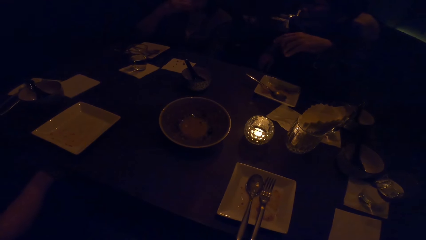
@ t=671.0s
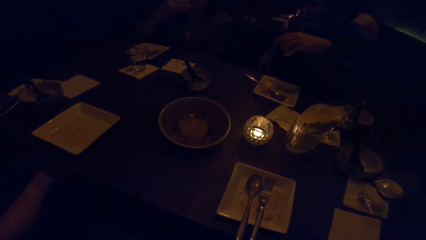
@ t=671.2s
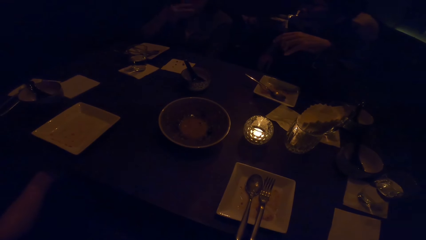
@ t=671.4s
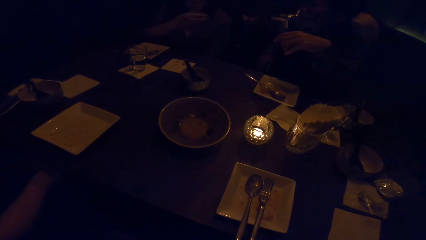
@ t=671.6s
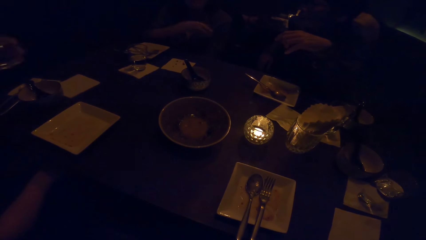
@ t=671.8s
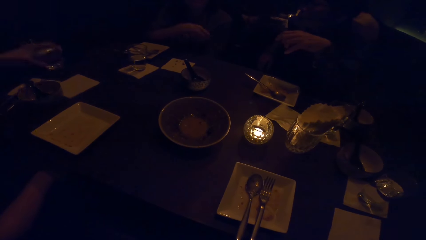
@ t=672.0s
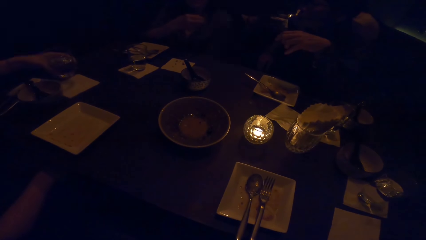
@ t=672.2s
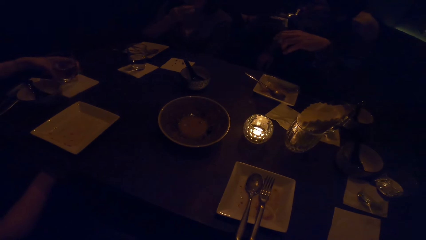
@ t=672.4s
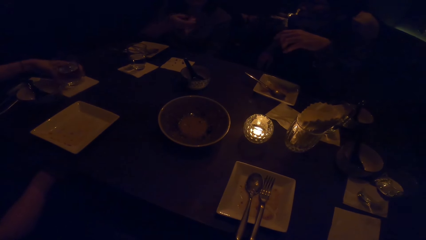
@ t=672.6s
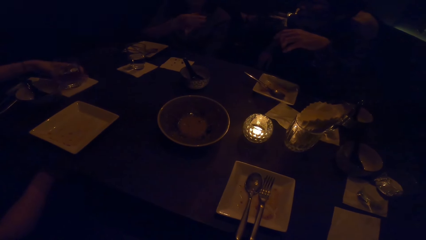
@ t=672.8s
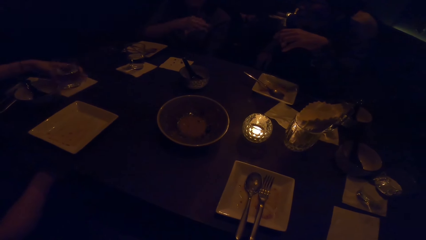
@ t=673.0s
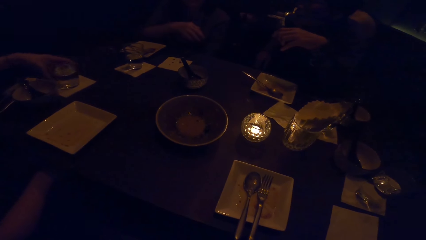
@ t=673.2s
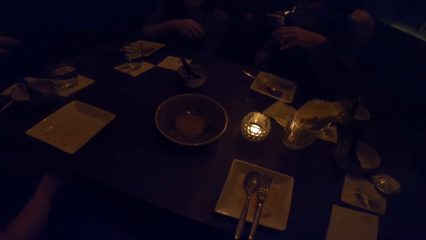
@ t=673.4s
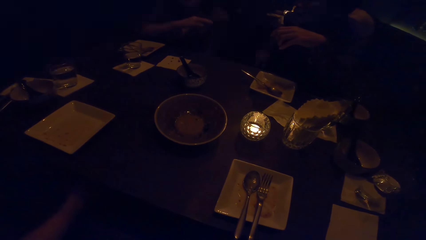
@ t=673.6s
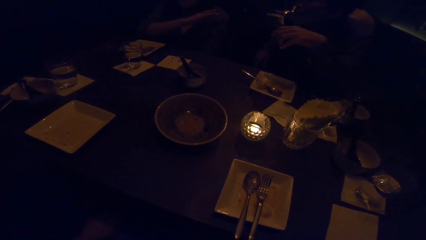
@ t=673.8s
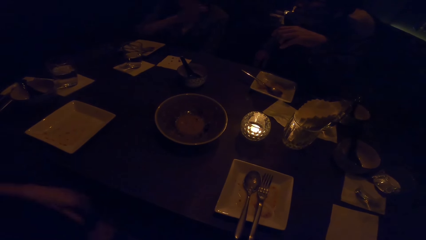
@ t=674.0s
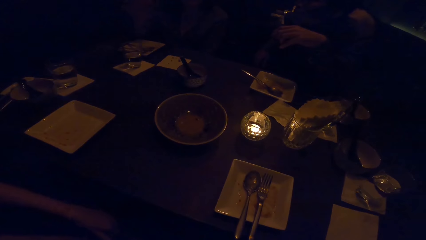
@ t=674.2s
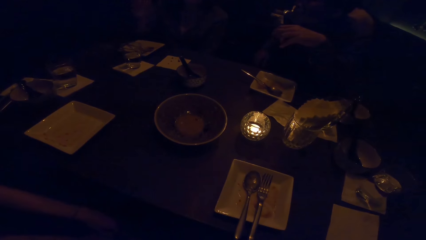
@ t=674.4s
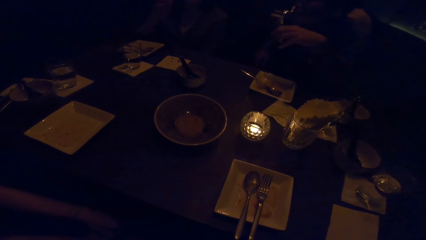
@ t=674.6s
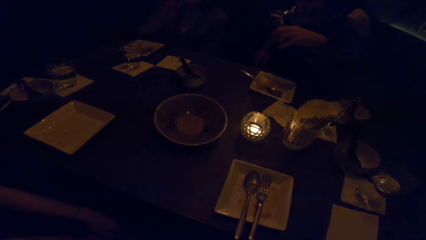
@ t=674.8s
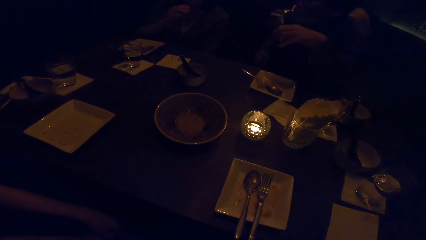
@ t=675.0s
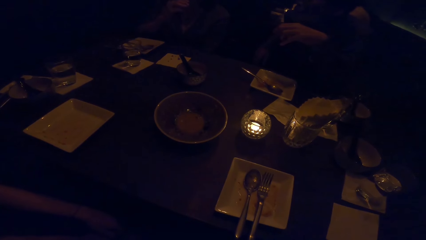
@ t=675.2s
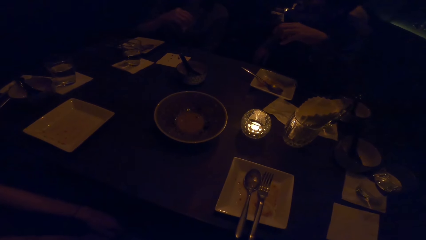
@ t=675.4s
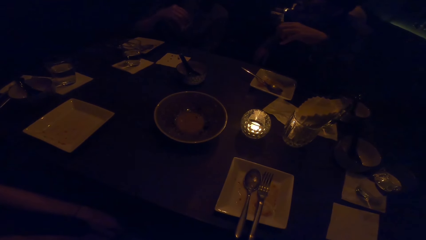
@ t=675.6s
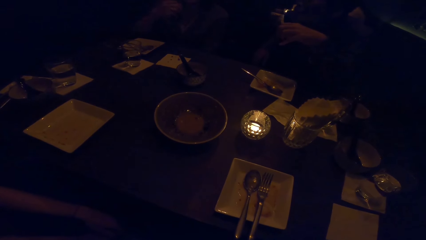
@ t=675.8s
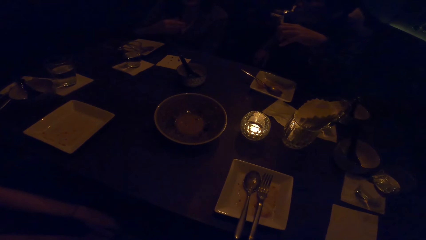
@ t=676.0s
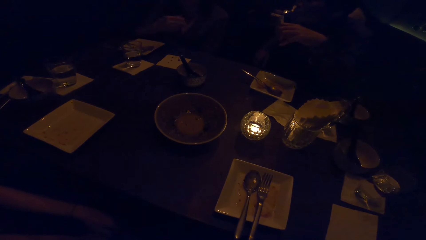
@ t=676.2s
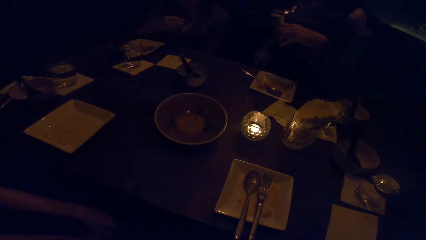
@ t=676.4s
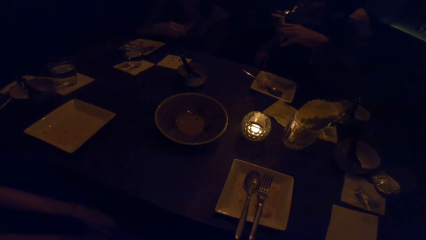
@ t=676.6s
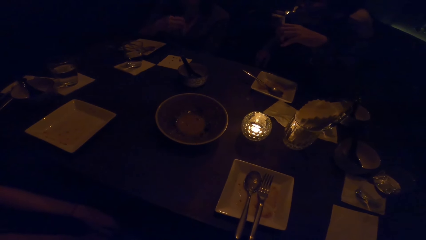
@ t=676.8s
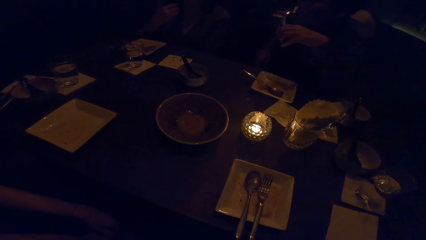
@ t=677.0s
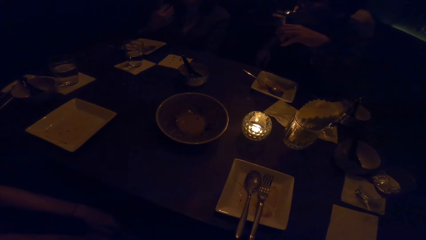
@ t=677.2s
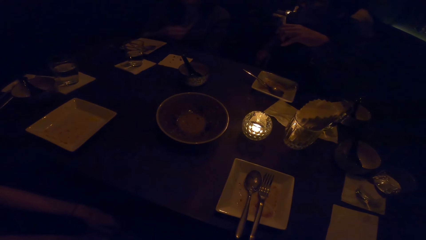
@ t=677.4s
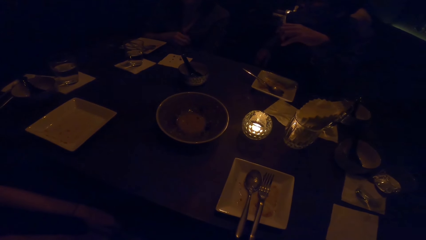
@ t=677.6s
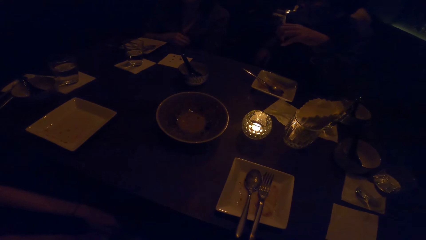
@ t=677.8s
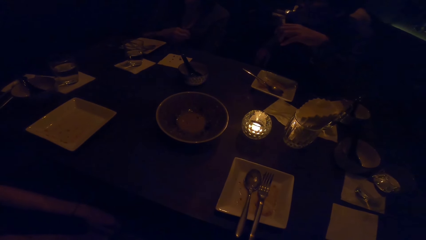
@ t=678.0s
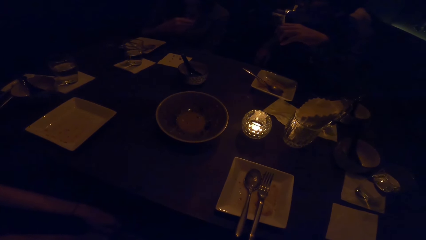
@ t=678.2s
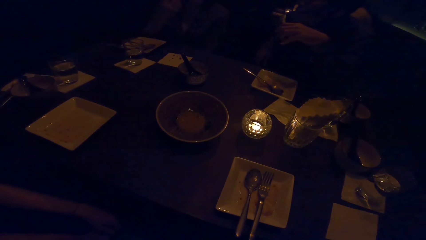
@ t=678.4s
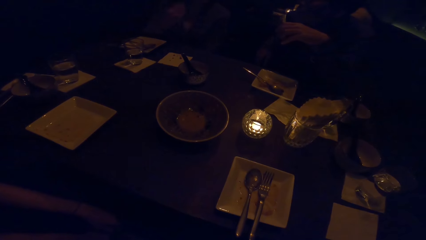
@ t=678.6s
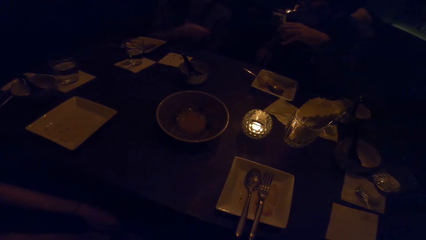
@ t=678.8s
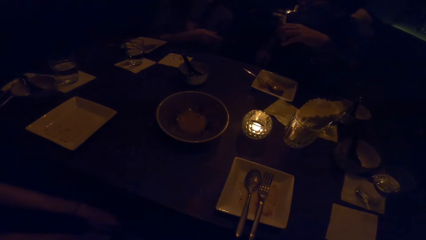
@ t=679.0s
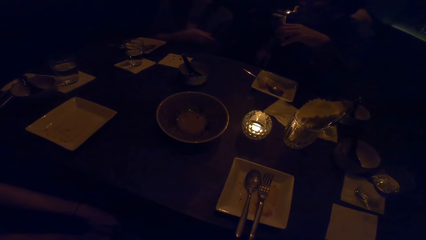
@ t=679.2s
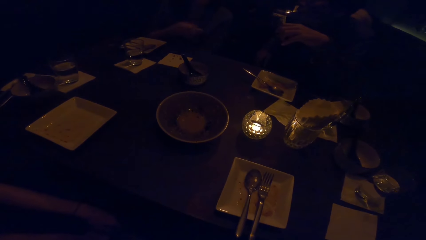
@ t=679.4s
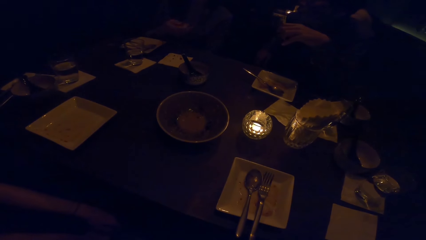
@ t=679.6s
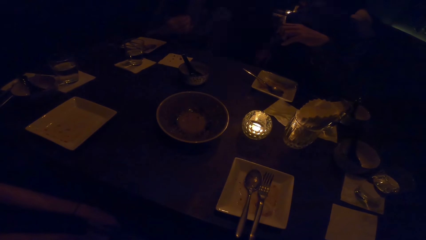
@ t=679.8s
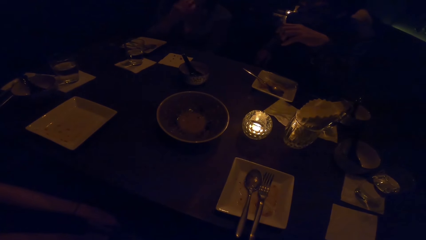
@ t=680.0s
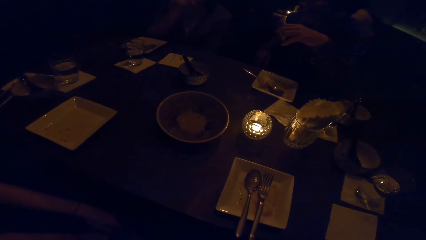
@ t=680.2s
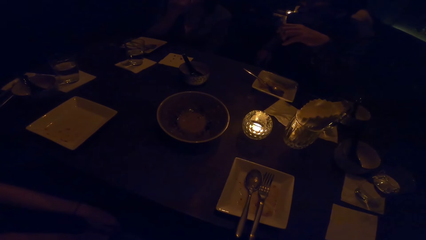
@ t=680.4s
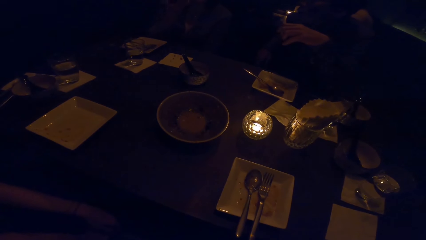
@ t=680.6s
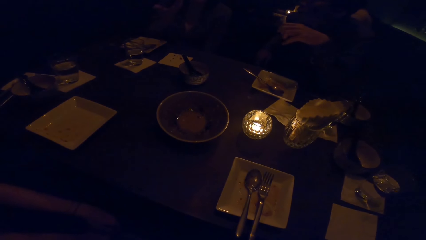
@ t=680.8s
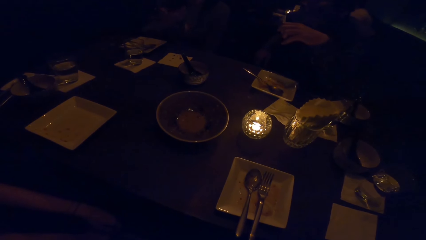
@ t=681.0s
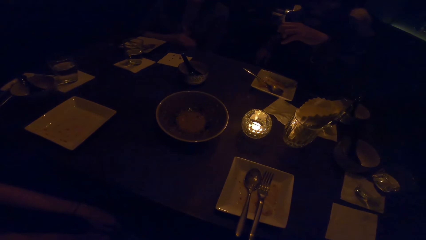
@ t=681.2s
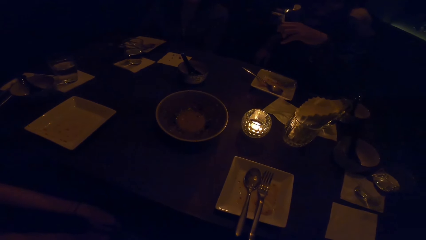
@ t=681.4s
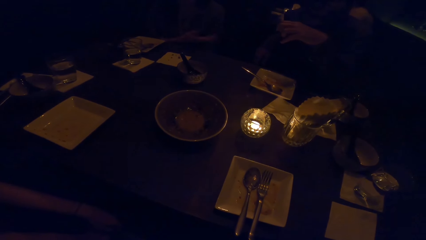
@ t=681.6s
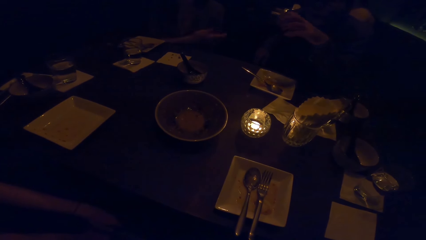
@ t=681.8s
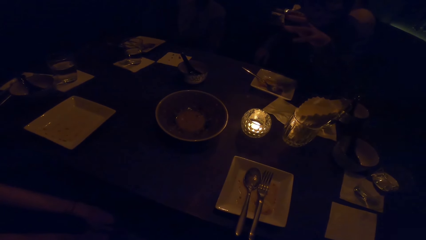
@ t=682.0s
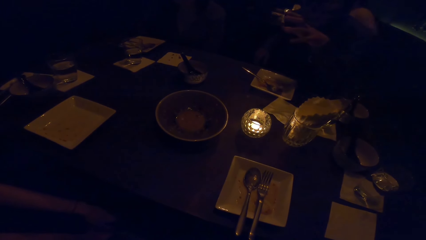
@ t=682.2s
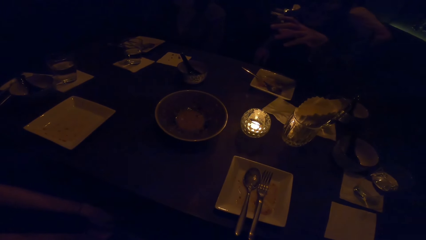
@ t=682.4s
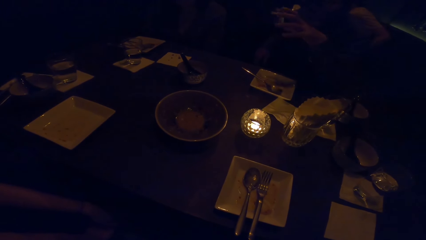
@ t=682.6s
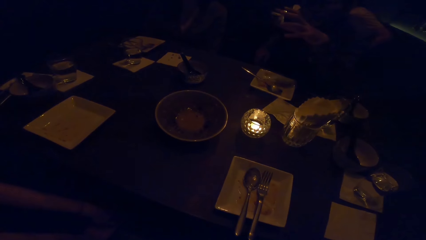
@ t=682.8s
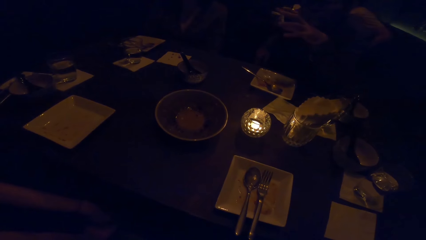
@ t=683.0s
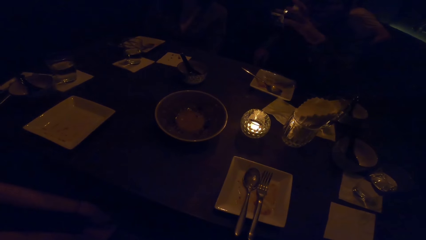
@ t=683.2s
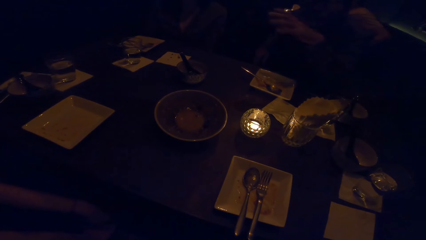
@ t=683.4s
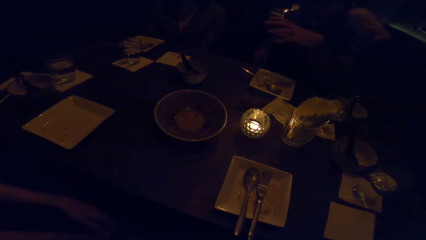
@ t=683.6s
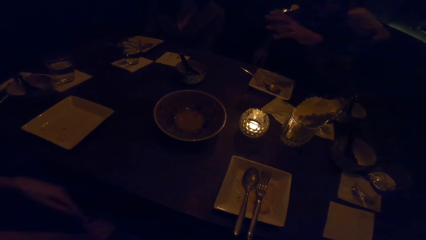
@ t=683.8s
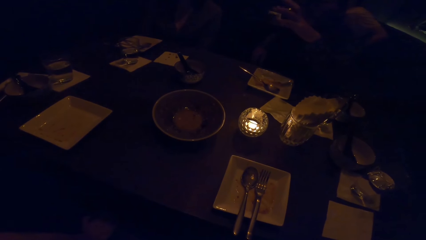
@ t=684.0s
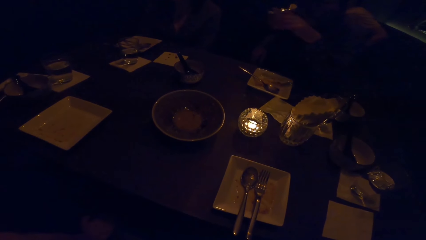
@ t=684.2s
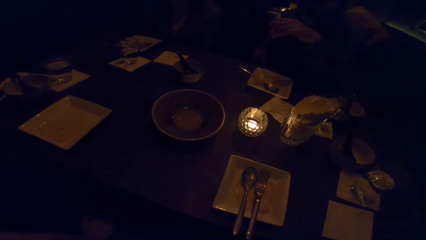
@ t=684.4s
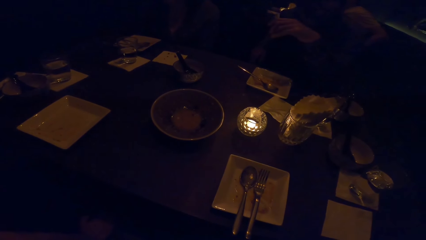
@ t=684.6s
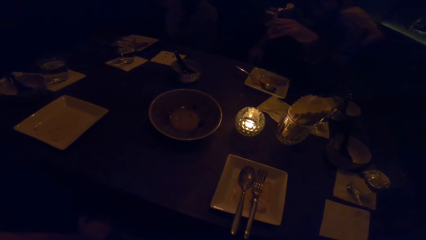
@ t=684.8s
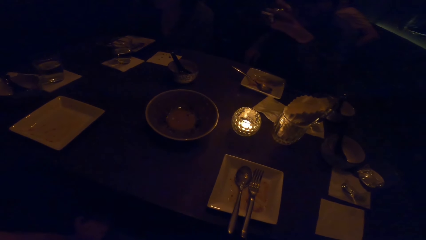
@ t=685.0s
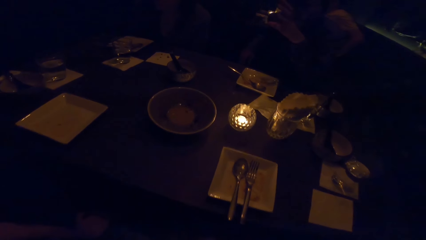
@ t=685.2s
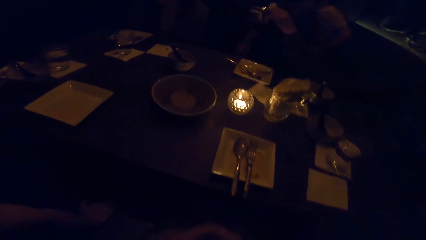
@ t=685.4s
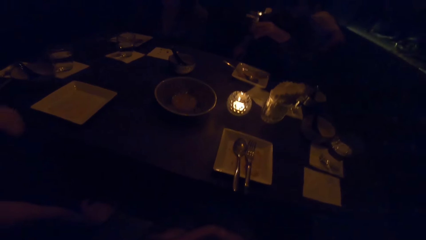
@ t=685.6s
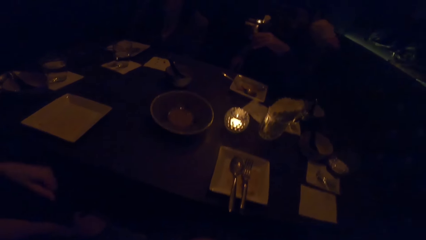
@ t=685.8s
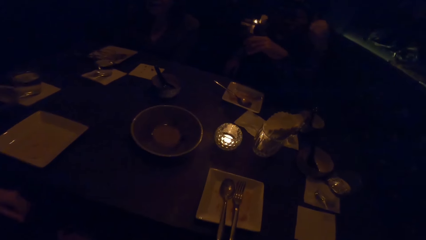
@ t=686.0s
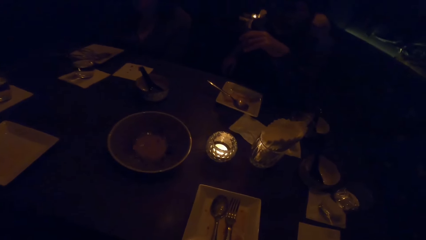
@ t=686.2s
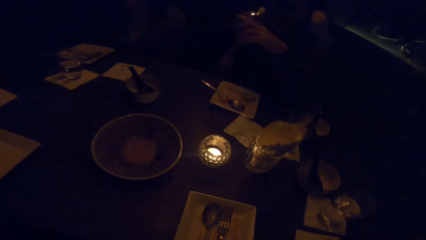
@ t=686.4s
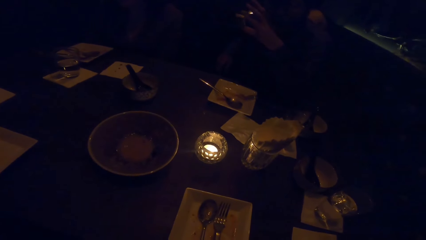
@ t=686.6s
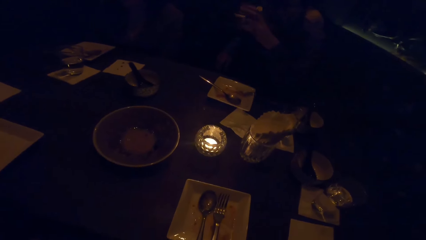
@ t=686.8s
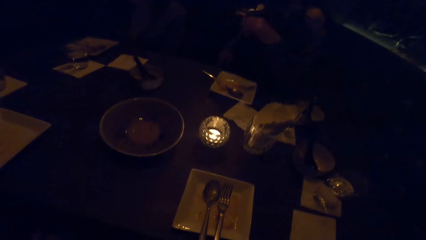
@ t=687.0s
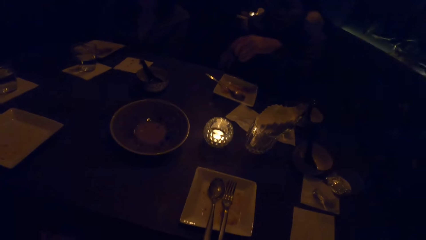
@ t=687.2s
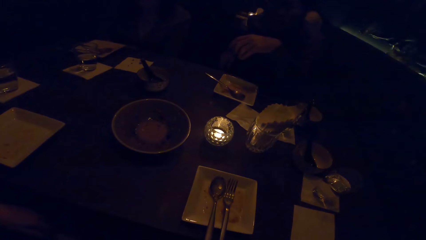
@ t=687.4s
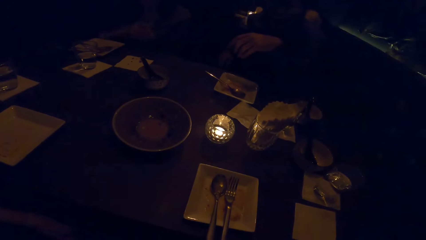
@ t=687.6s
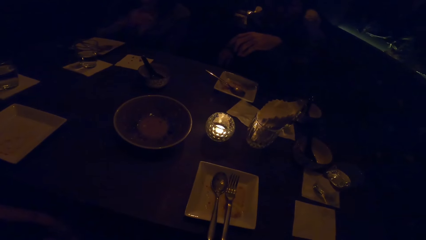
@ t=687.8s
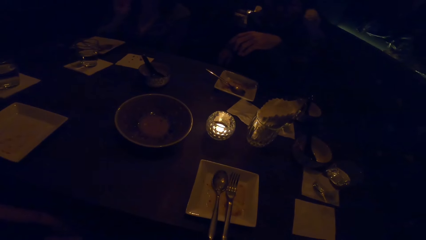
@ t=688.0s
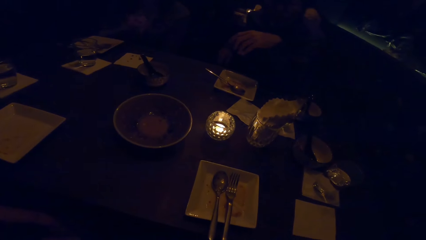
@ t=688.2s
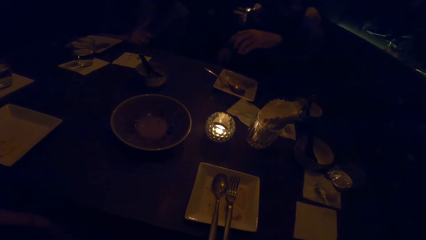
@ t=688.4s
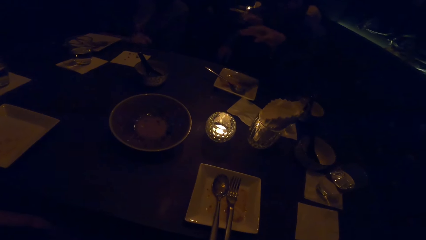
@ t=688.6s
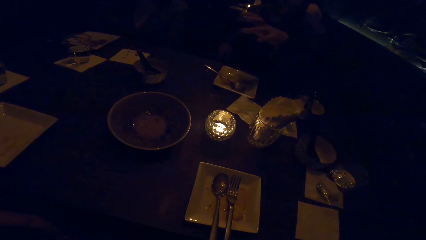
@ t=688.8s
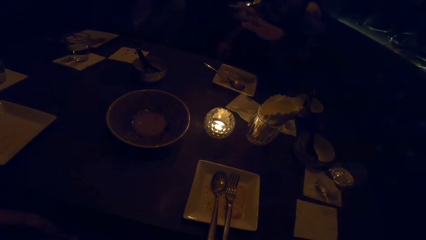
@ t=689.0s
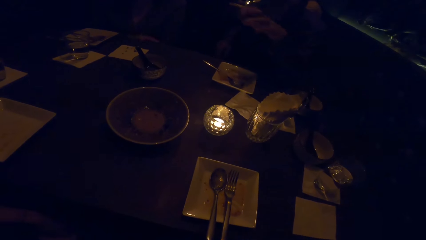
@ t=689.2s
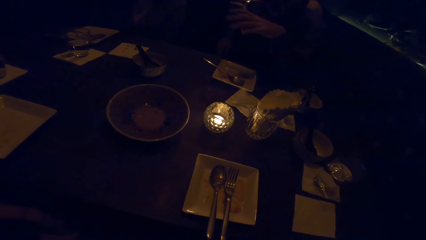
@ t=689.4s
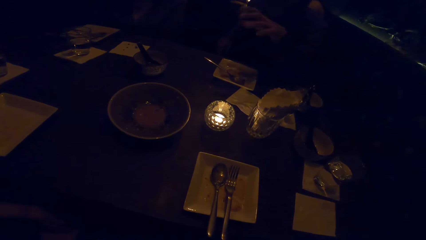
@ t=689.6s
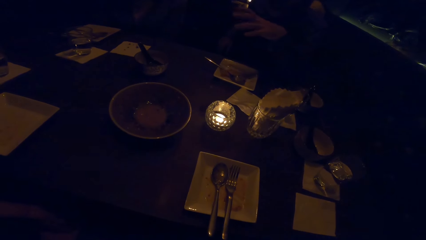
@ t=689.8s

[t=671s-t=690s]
A person places the glass on the table with the left hand. The camera wearer looks at the table. Another person gestures with the left hand.
